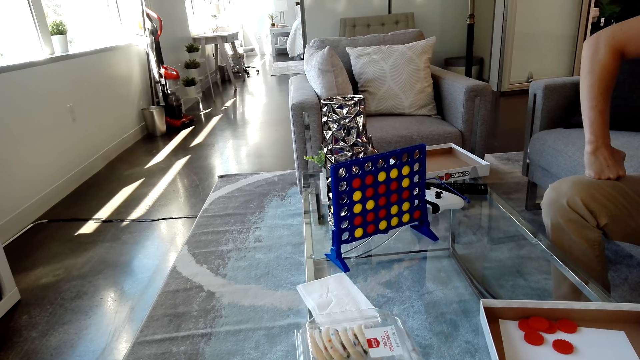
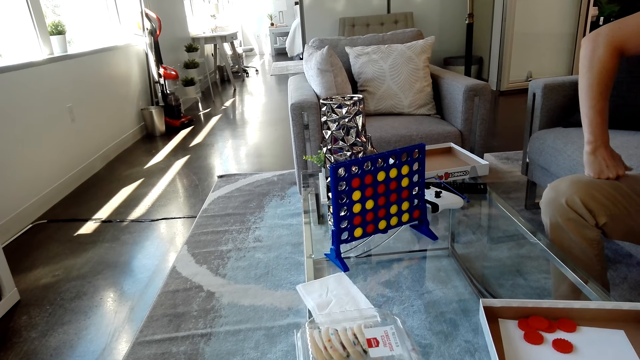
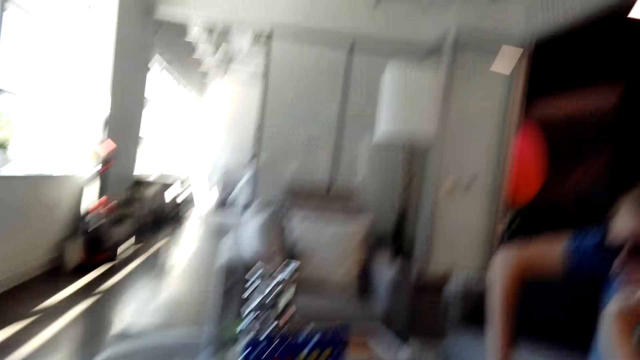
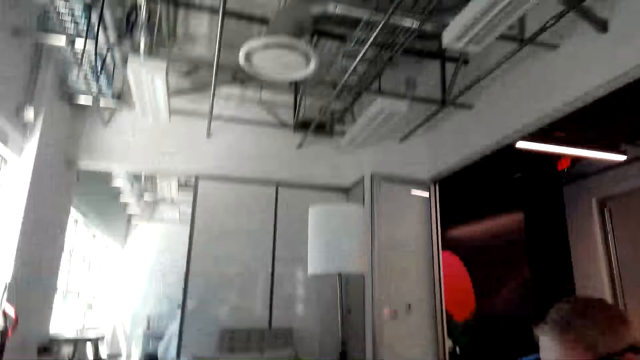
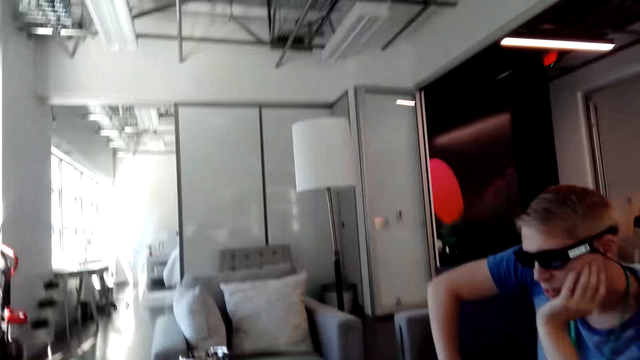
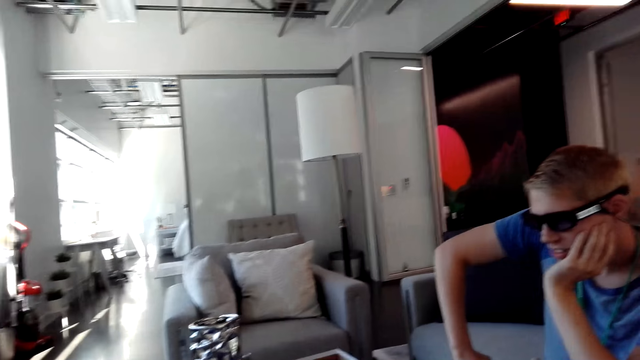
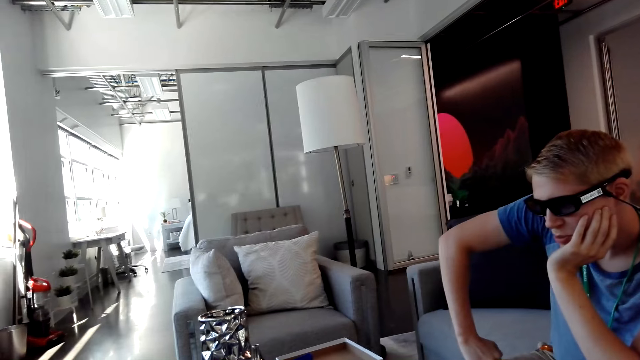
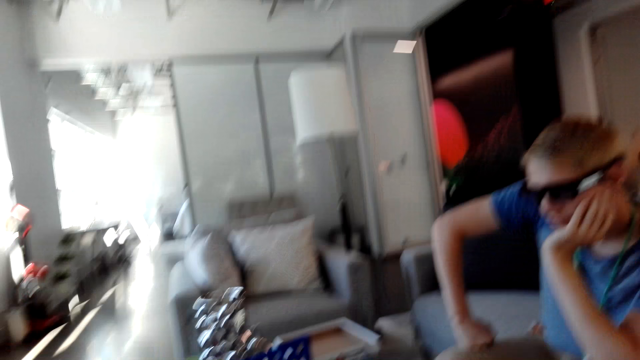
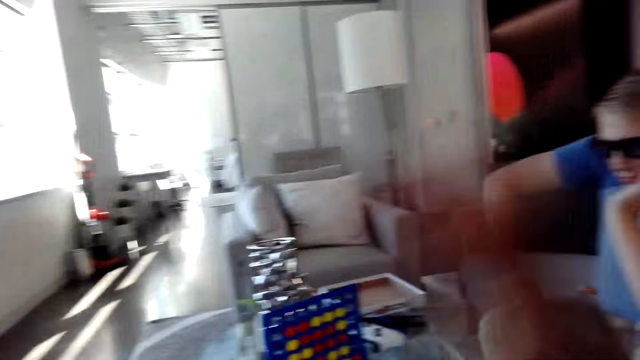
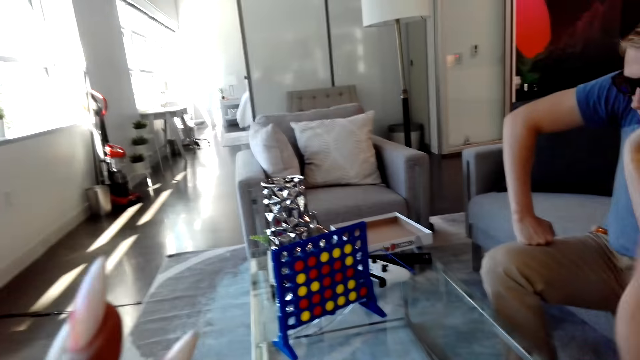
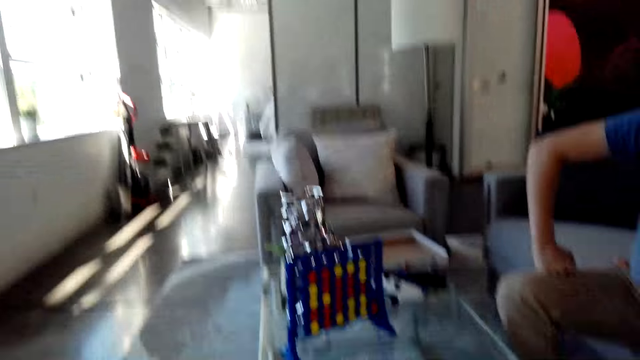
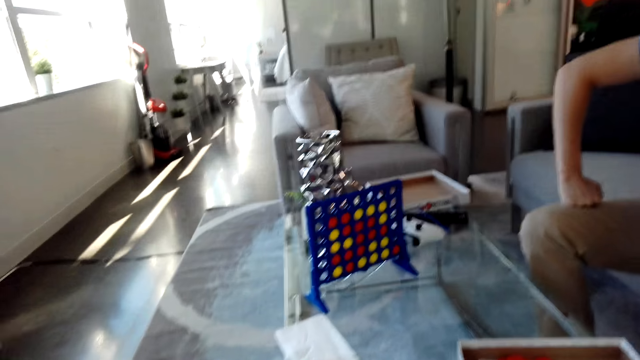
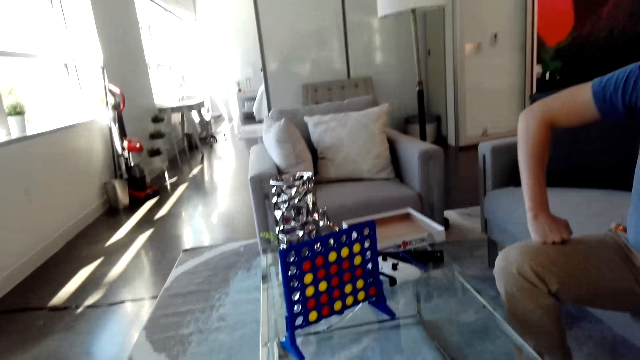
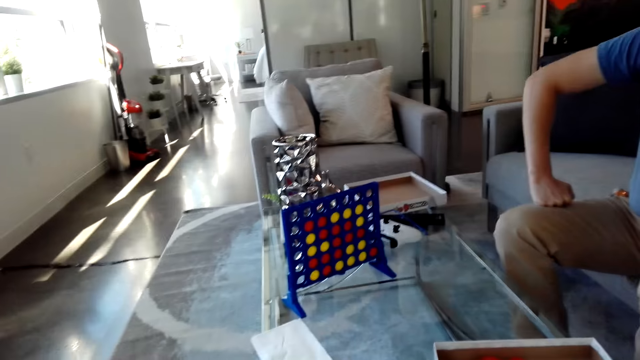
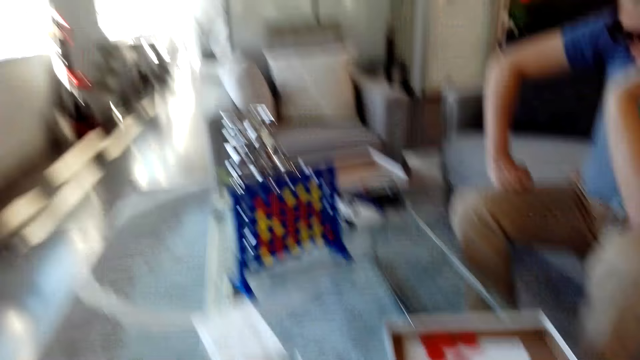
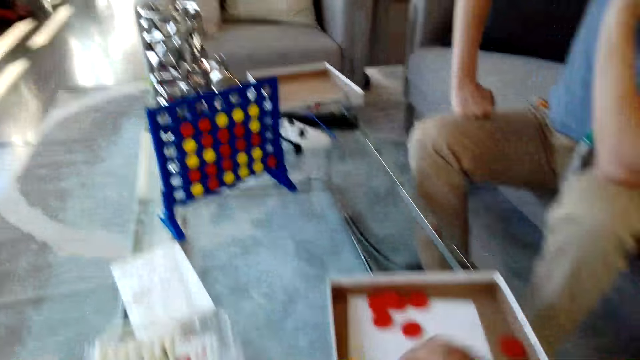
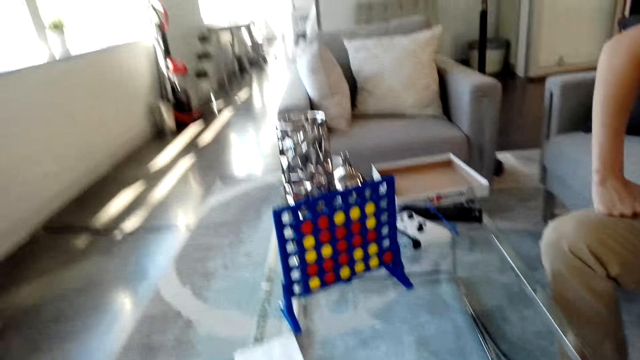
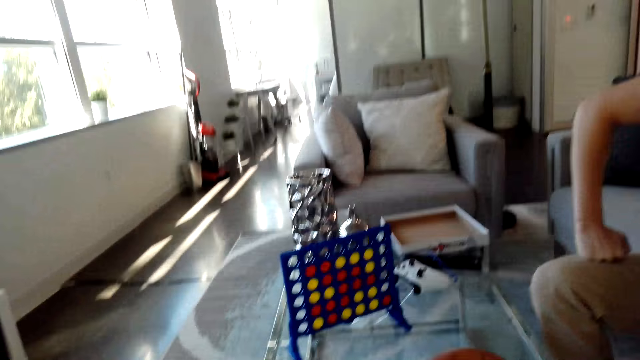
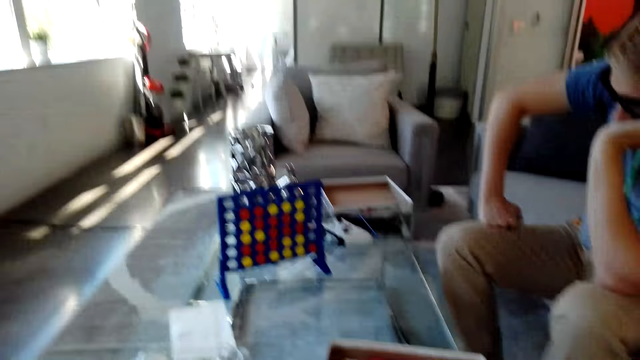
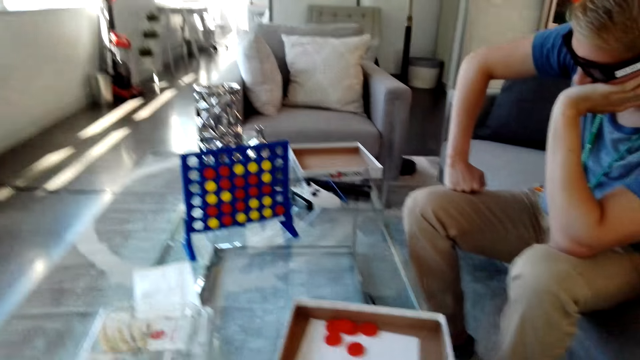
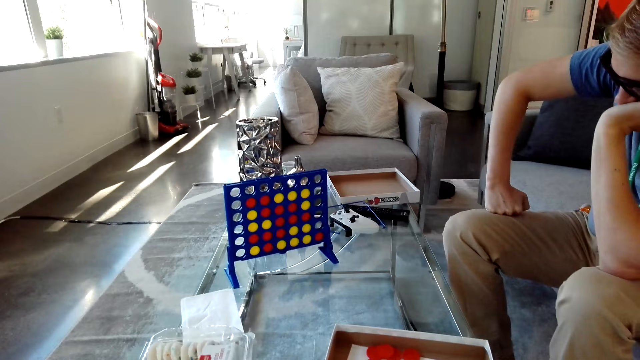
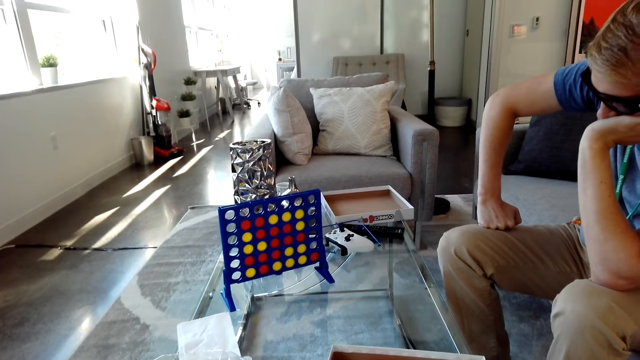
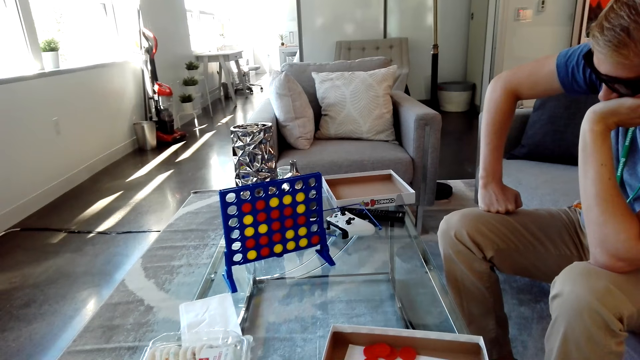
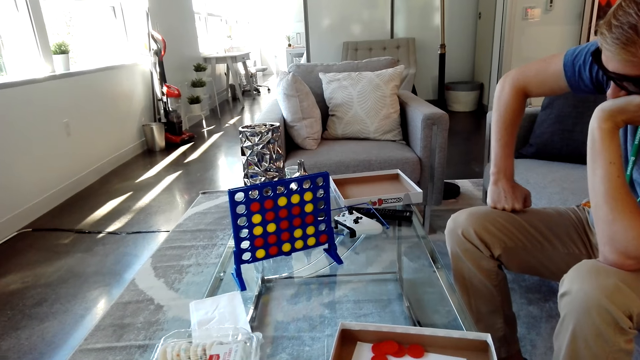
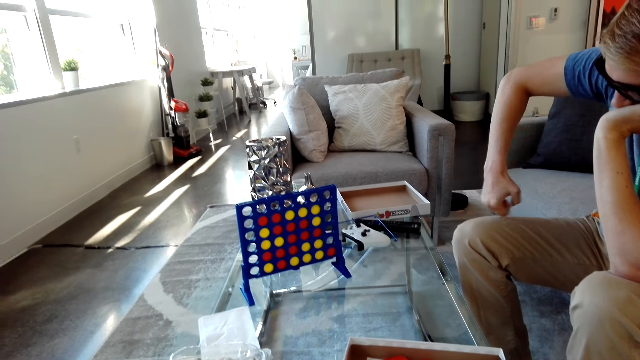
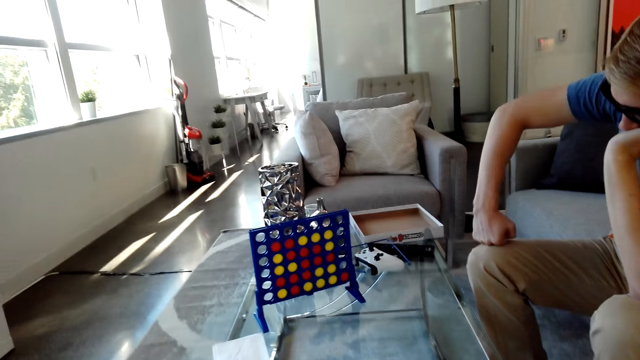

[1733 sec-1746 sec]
The camera wearer looks around the house. The man talks with the camera wearer. The camera wearer moves his hand. He laughs.

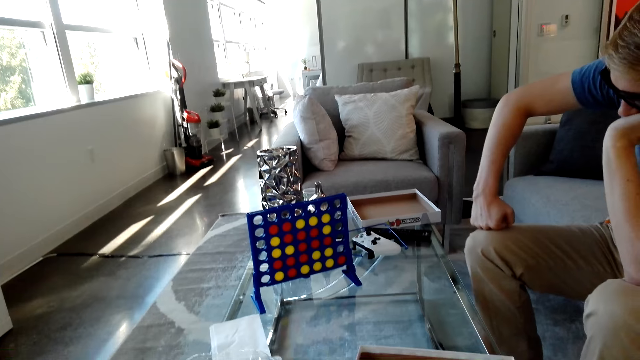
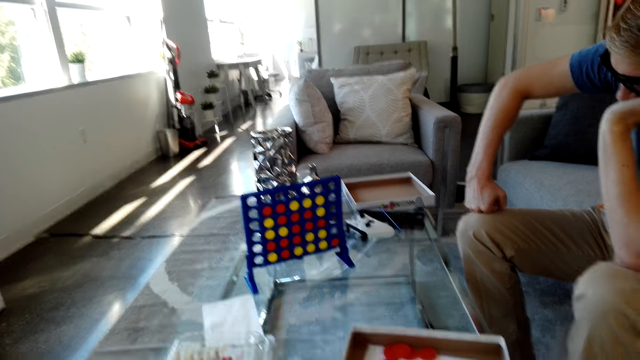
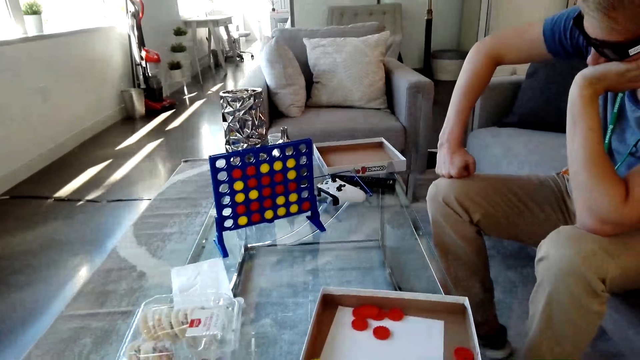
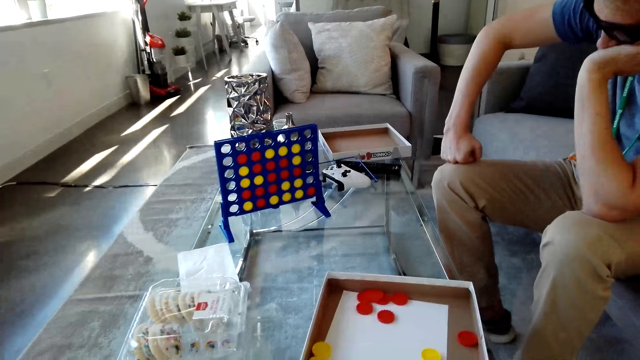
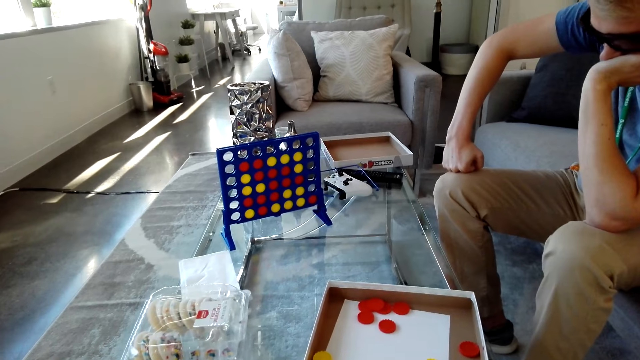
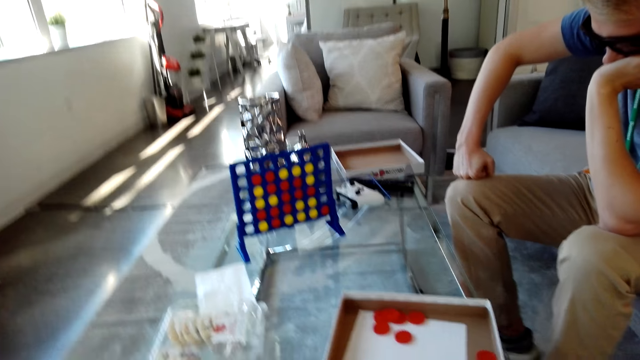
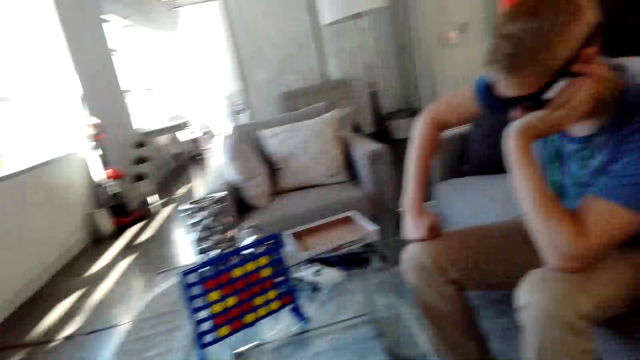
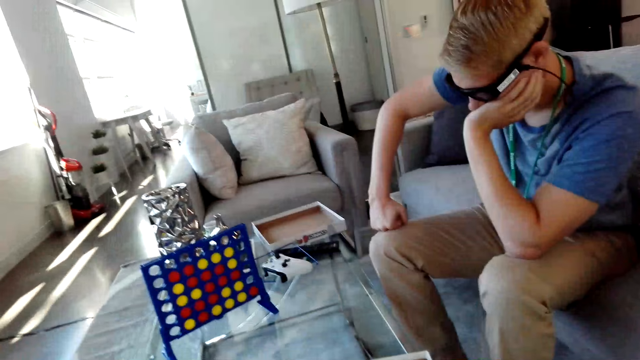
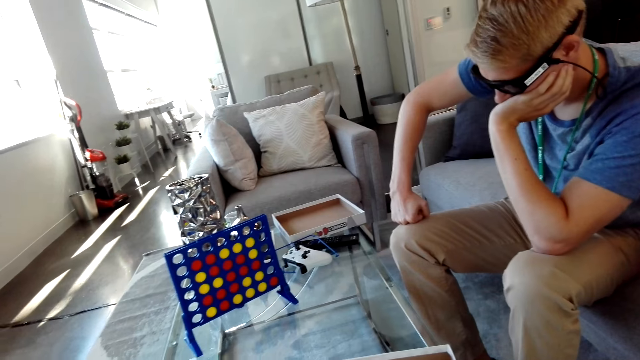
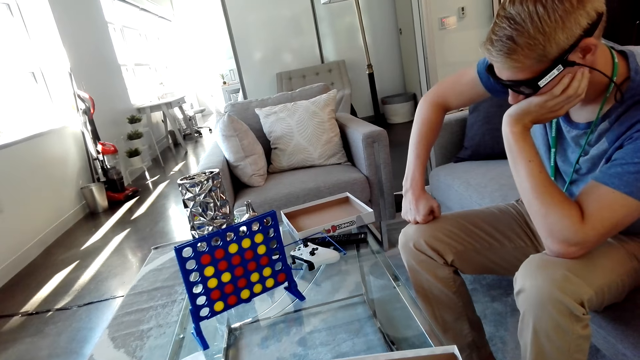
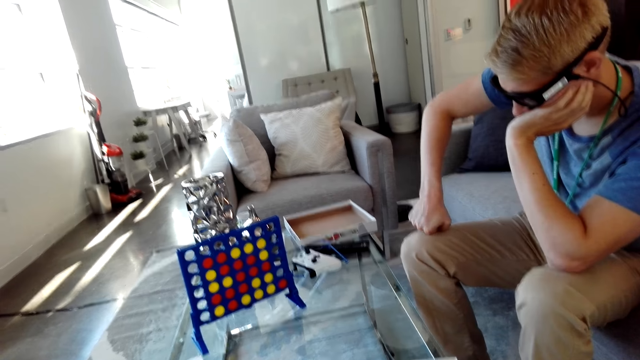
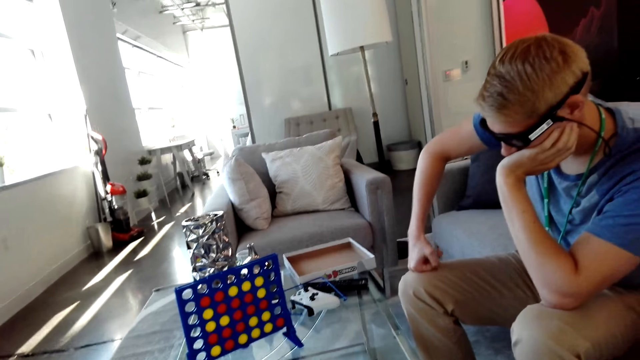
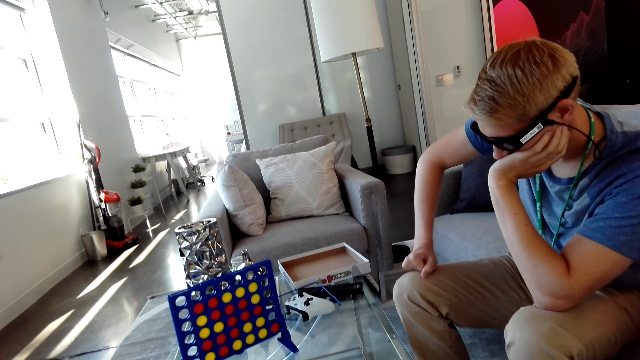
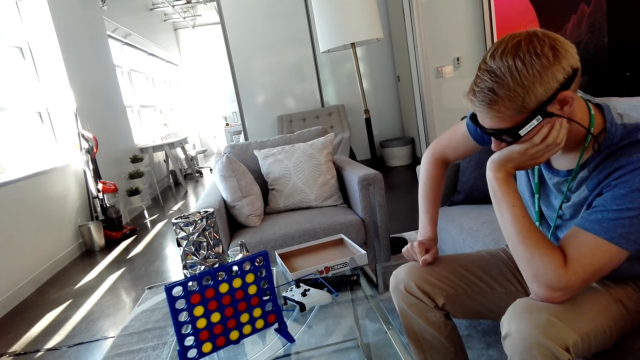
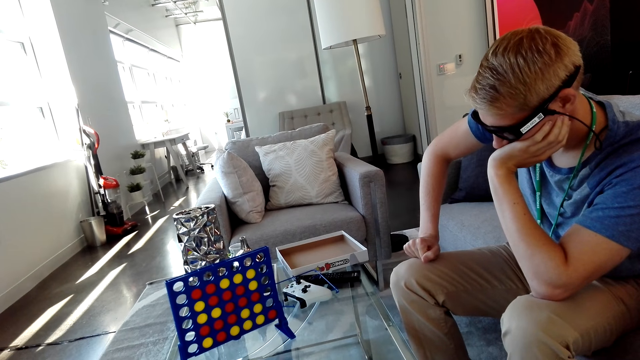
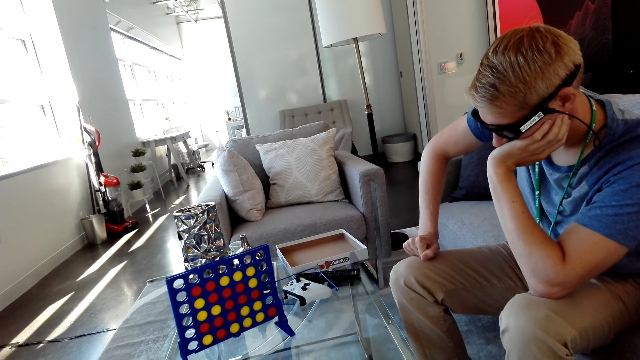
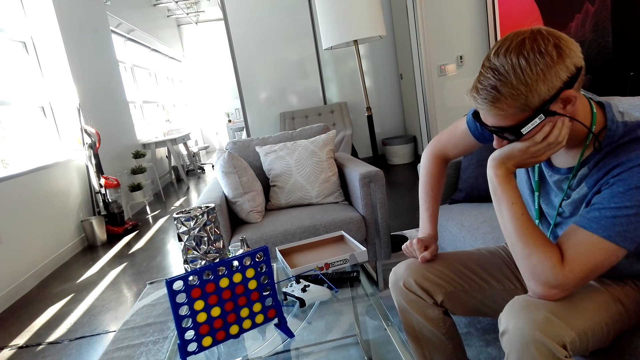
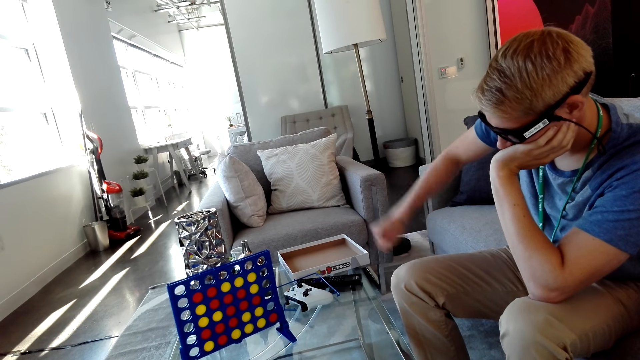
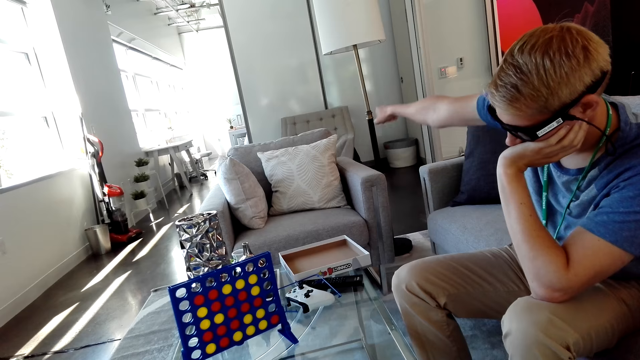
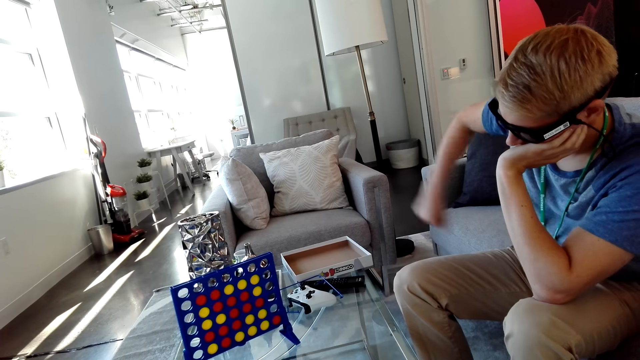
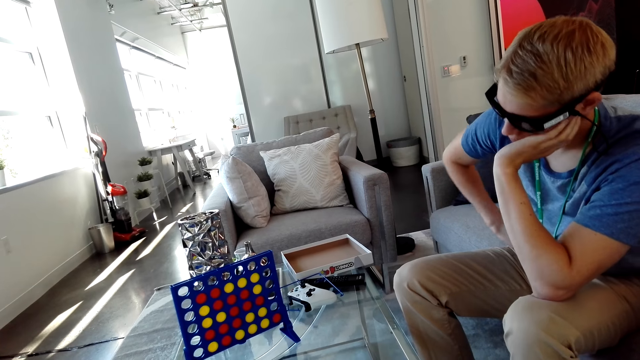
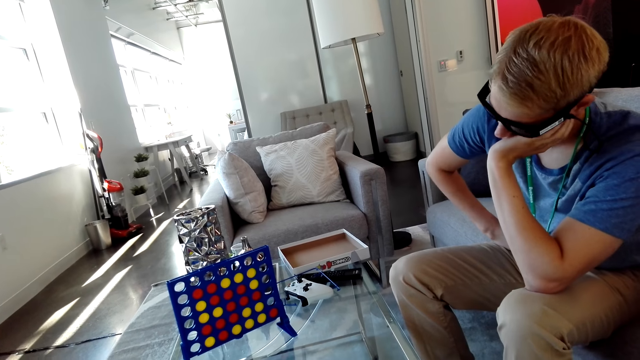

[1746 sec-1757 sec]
The man stretches his hand and puts down his hand.
